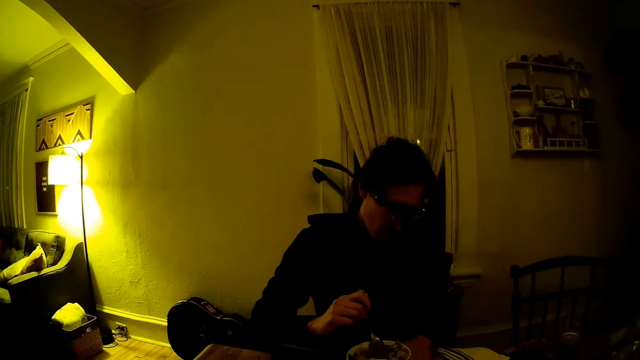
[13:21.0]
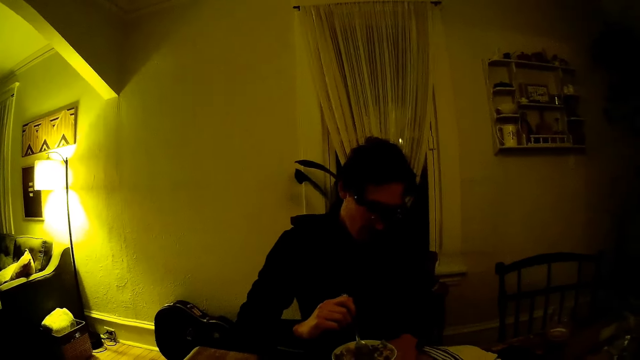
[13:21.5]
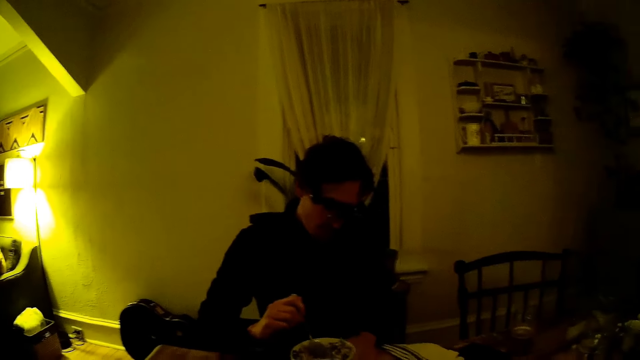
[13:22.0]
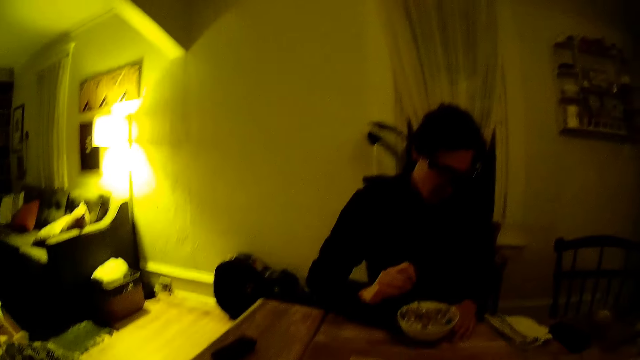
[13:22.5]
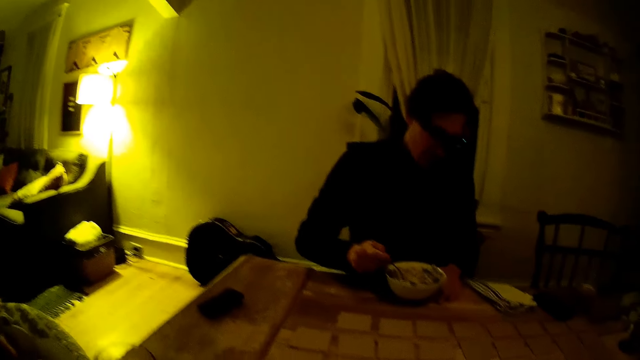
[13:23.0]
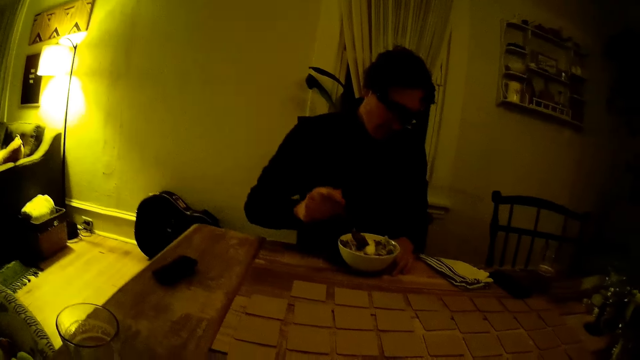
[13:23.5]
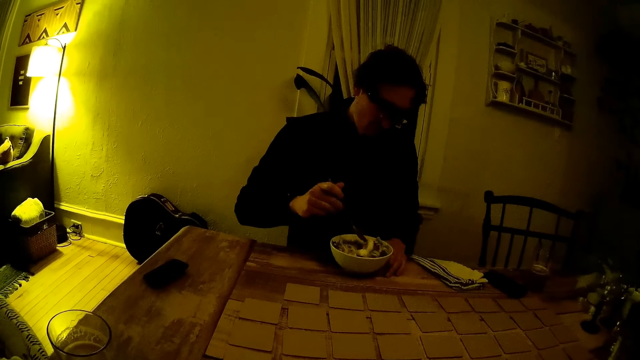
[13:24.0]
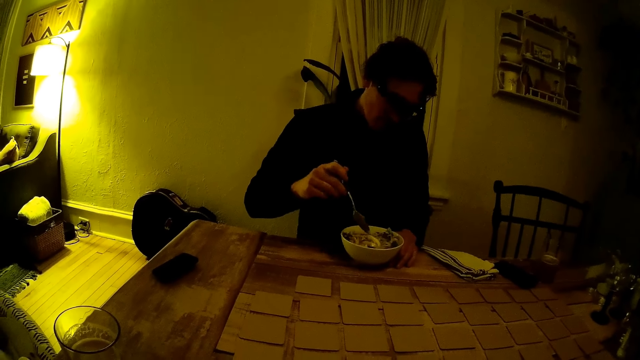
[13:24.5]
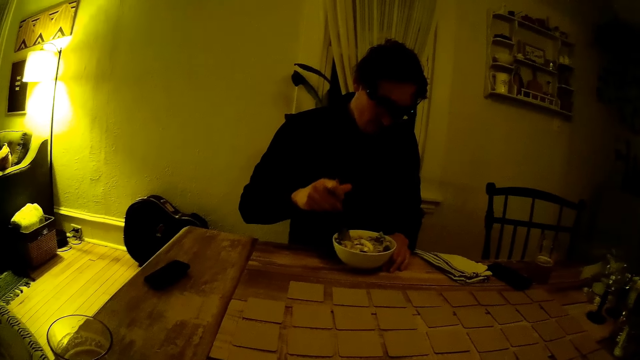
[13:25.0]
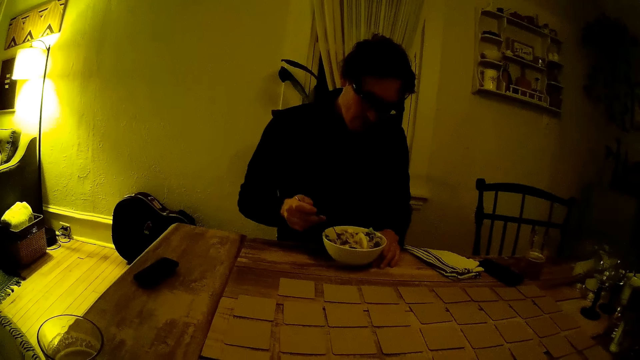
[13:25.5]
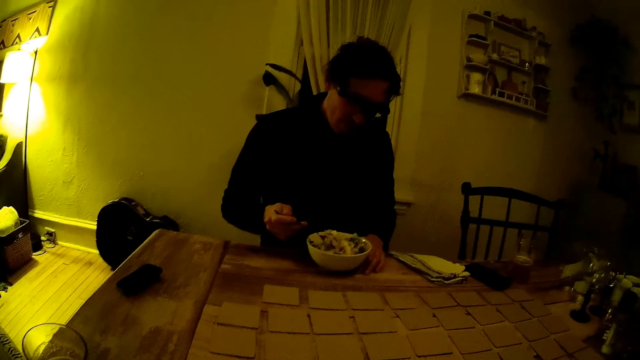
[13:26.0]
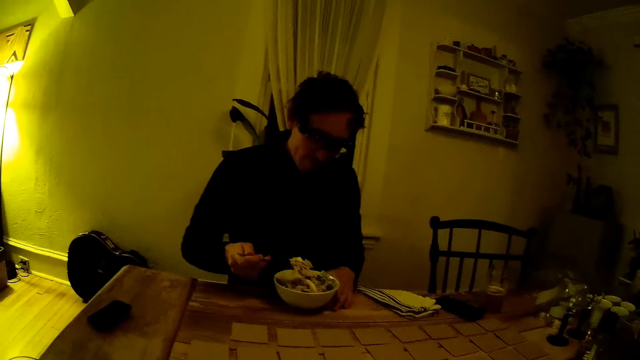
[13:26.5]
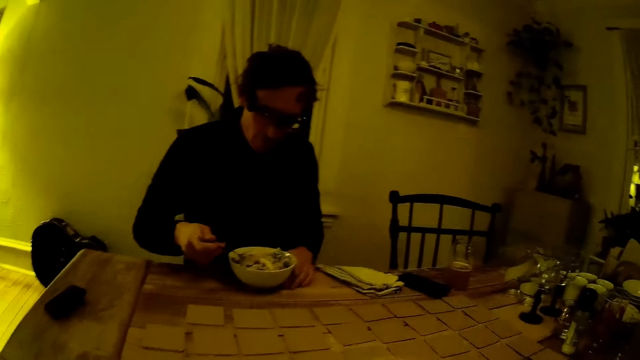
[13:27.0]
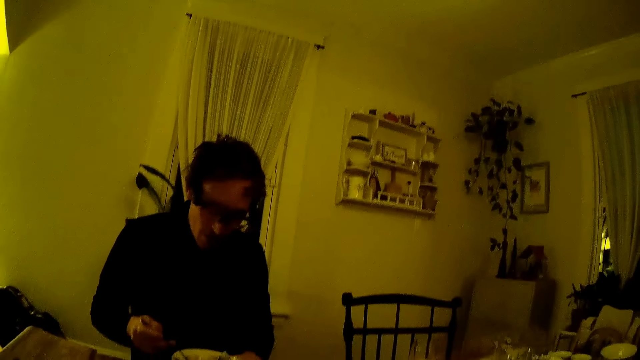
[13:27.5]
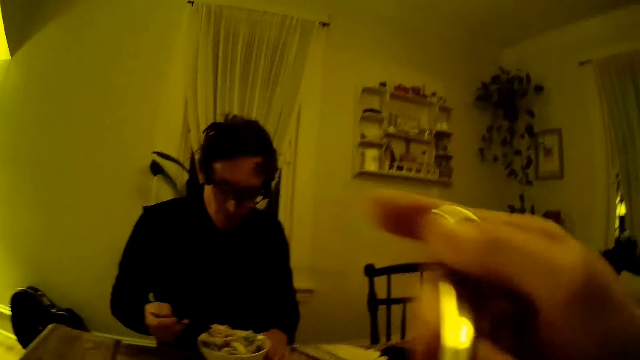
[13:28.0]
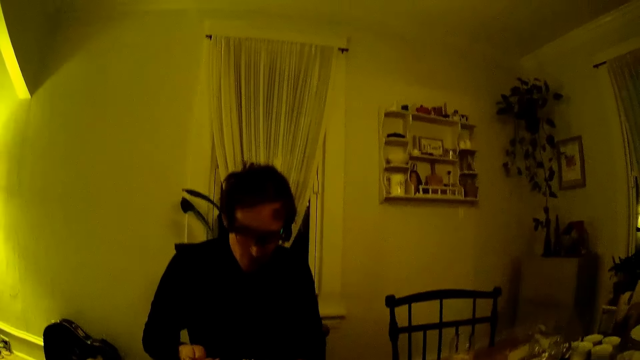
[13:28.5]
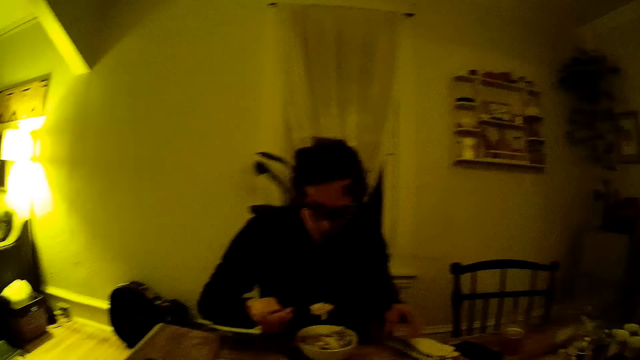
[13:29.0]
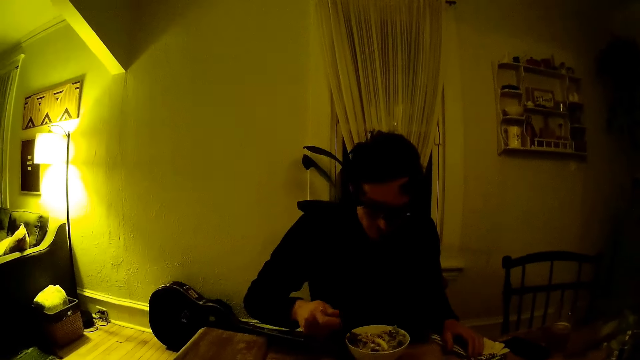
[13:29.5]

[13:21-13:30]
The camera wearer moves a hand across the table.

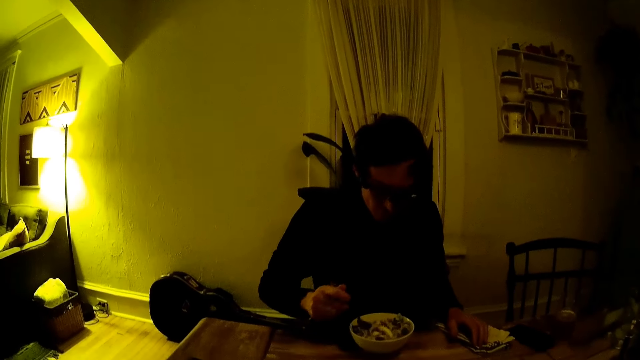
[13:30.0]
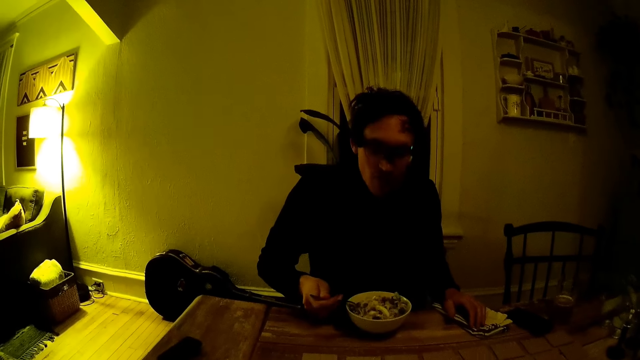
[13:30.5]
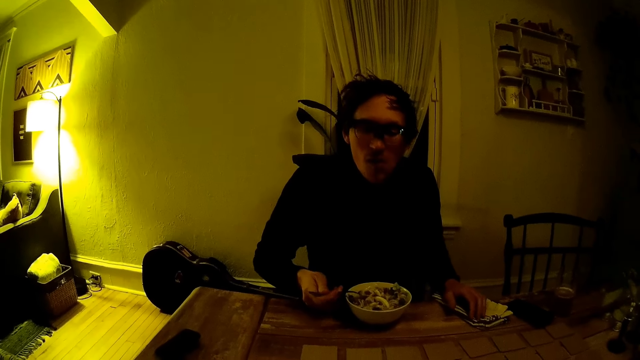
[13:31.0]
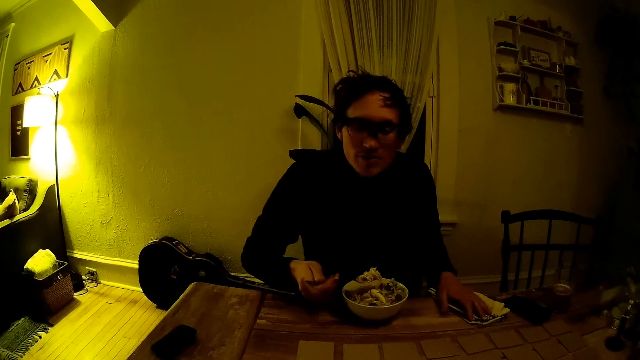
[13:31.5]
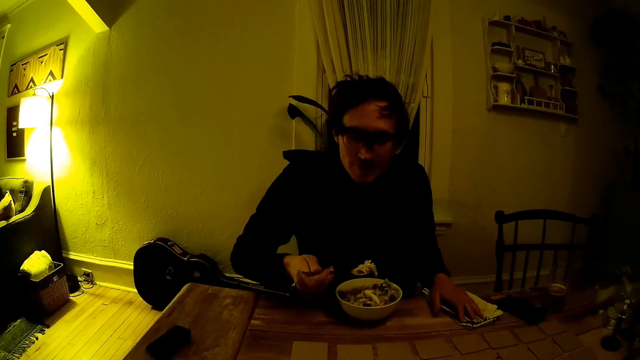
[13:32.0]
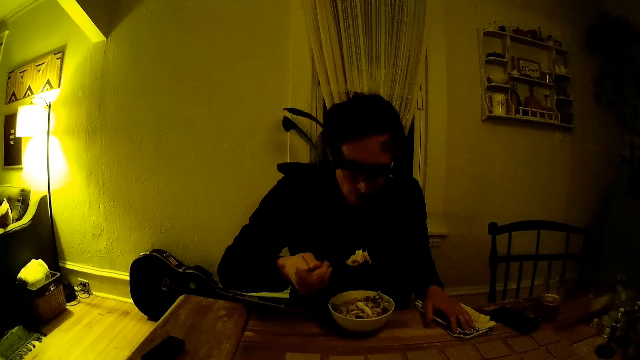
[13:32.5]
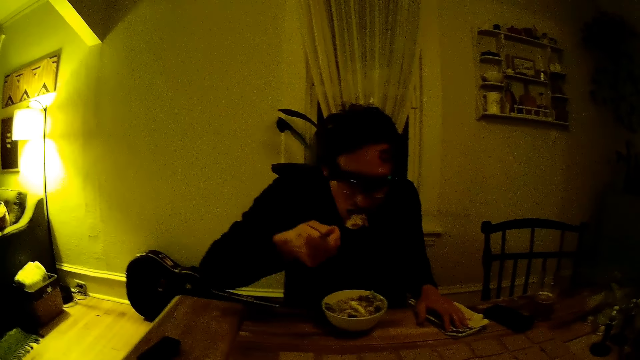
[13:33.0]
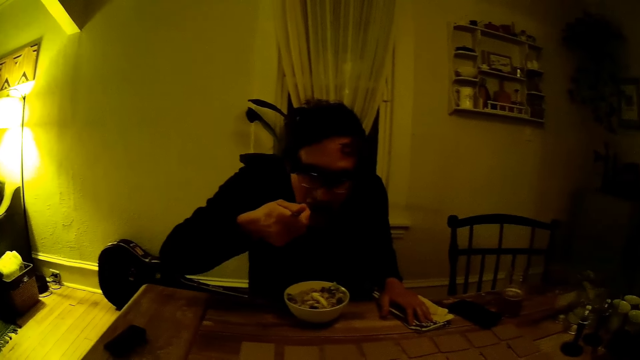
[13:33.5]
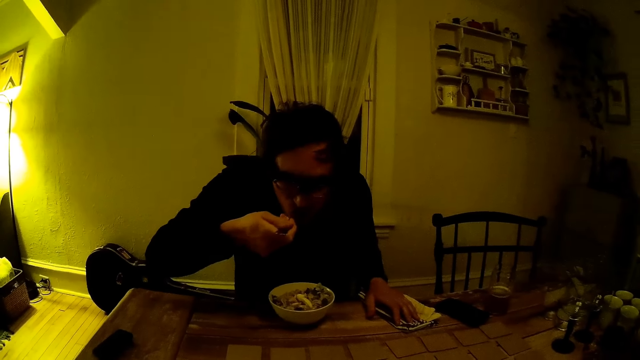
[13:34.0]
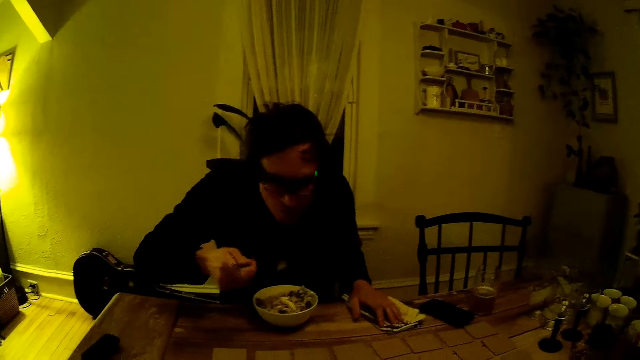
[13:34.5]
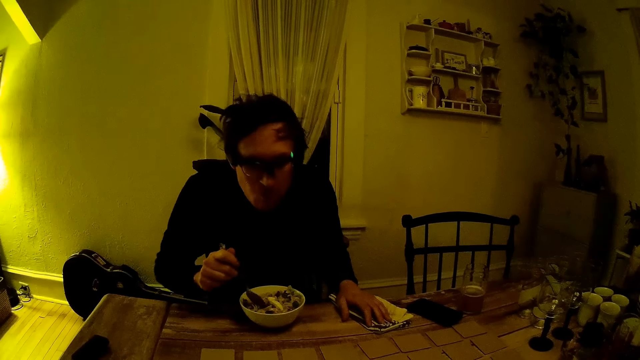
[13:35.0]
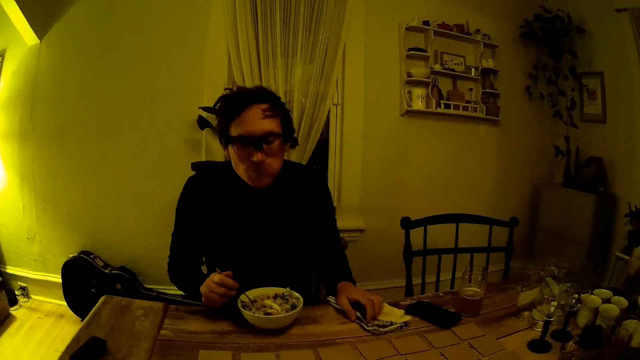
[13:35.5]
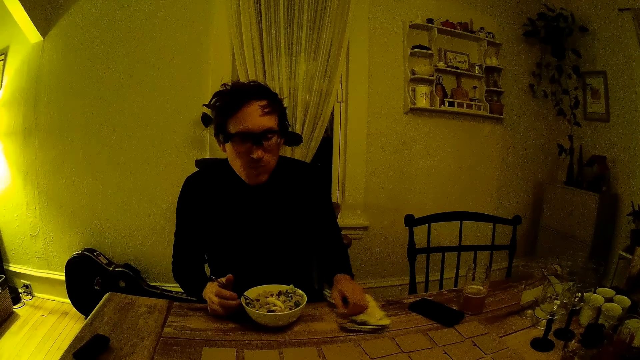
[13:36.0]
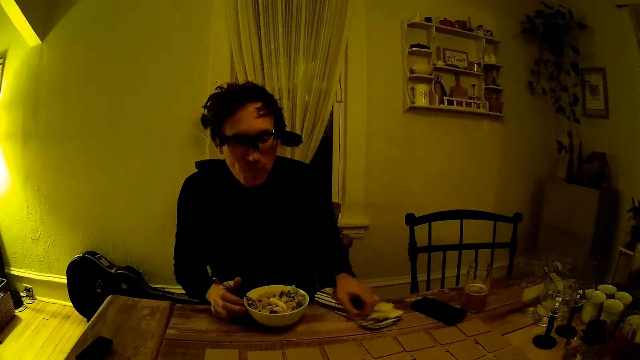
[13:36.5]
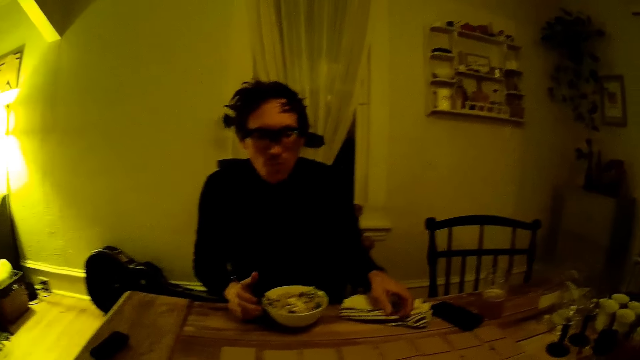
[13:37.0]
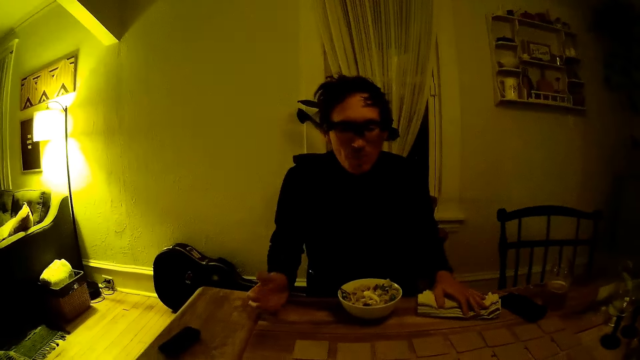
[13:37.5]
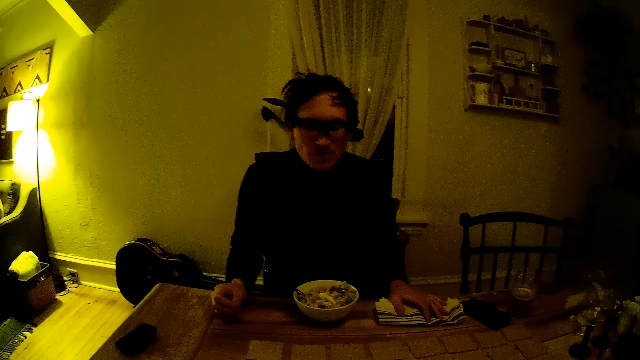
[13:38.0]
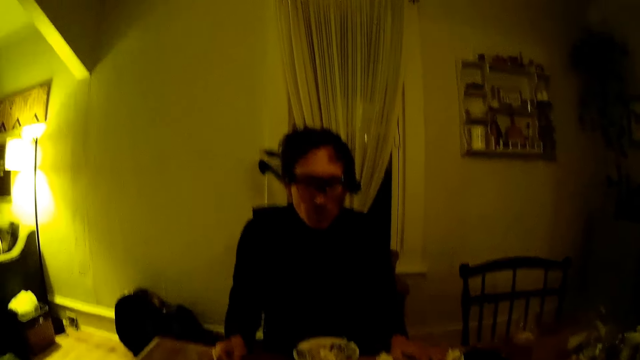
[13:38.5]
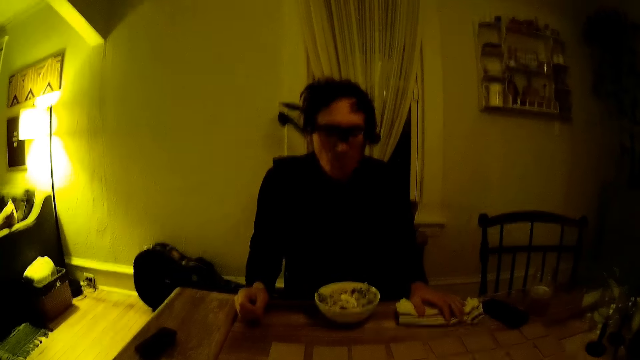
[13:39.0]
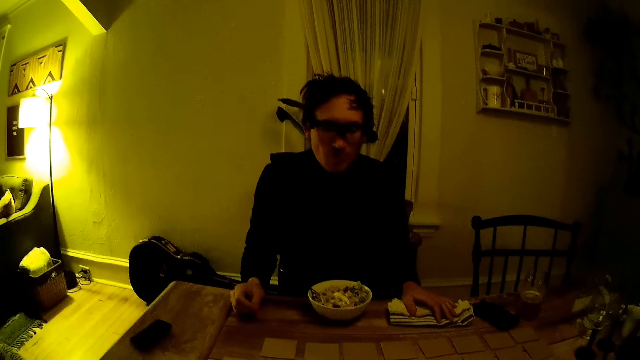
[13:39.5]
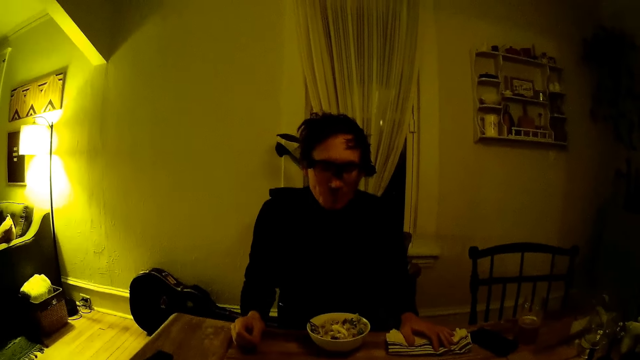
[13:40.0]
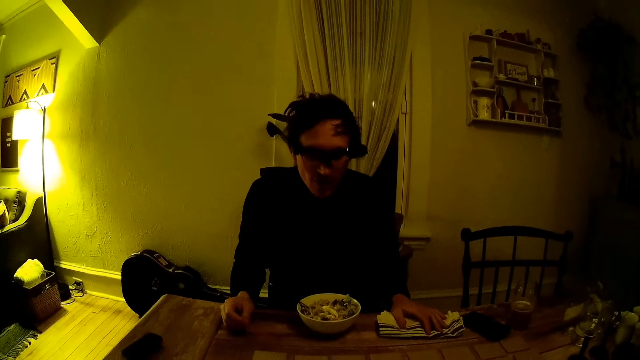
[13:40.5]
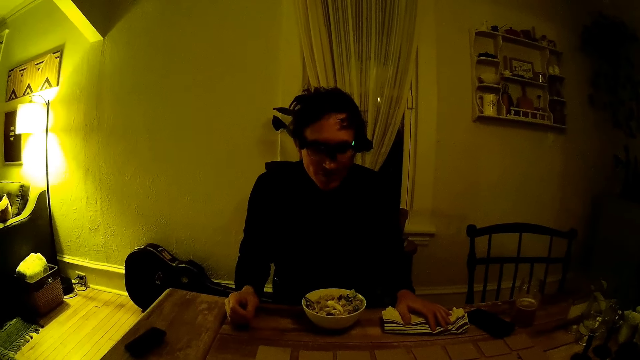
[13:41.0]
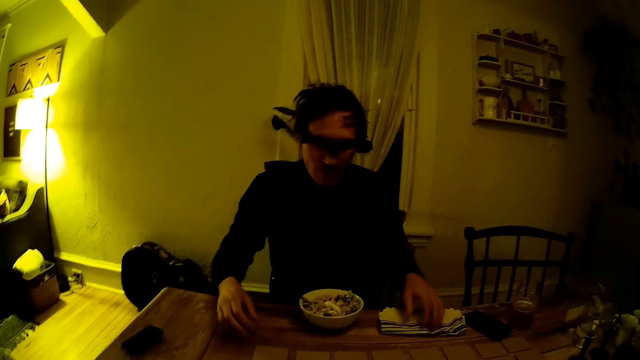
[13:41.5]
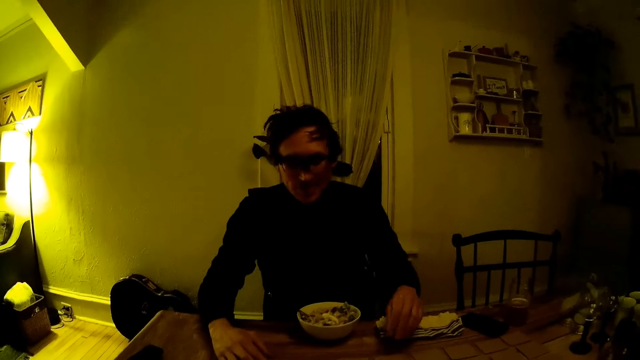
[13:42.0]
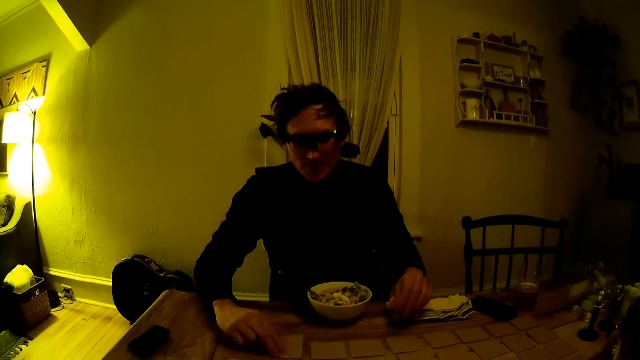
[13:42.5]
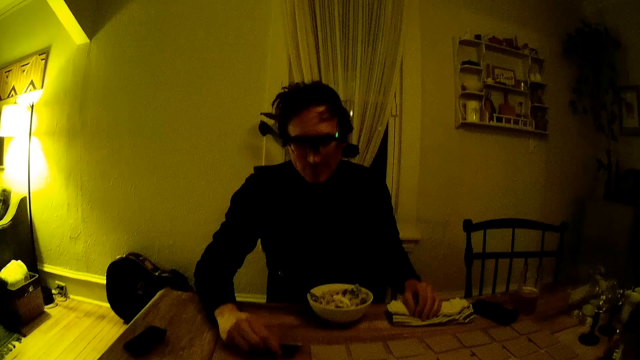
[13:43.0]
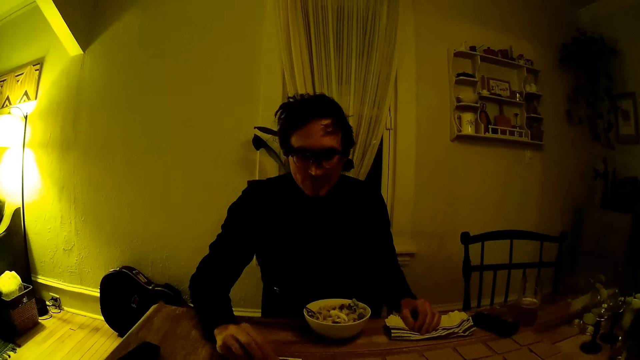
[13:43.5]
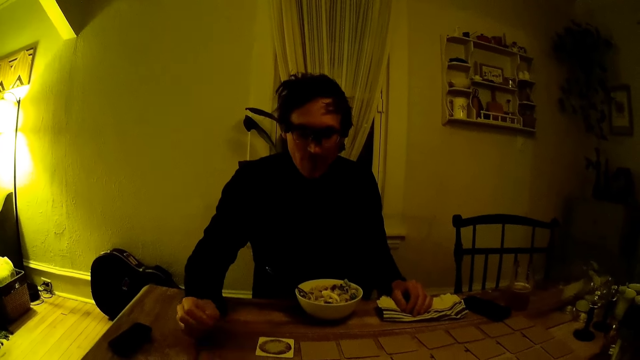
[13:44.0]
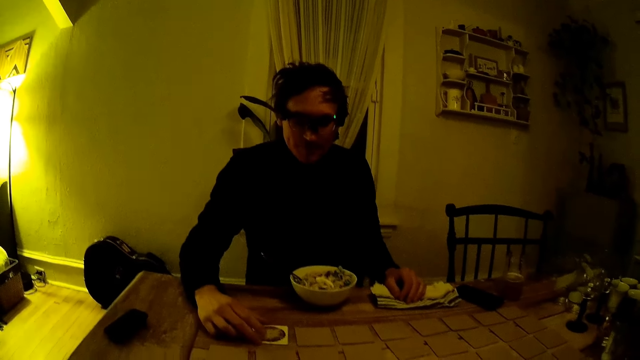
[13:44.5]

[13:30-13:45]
A man mixes food with a spoon in the bowl. He eats rice from the plate with the spoon in his right hand. He moves a napkin on the table with his left hand. He drops the spoon into the plate of rice with his right hand. He drops his right hand on the table. He places both hands on the table. He flips a card on the table with his right hand. He arranges playing cards on the table.
